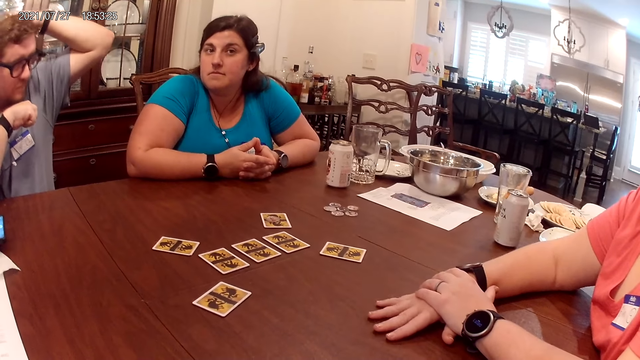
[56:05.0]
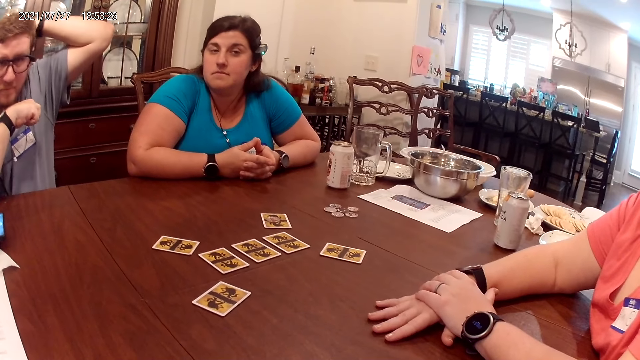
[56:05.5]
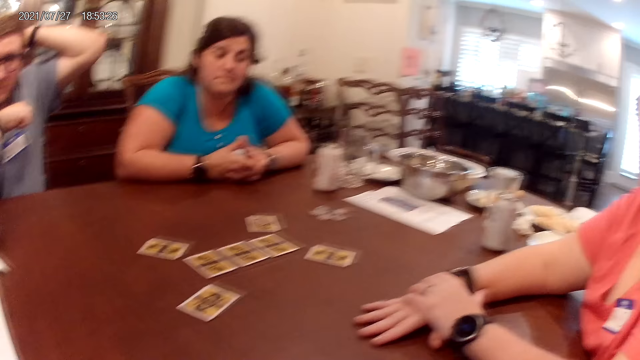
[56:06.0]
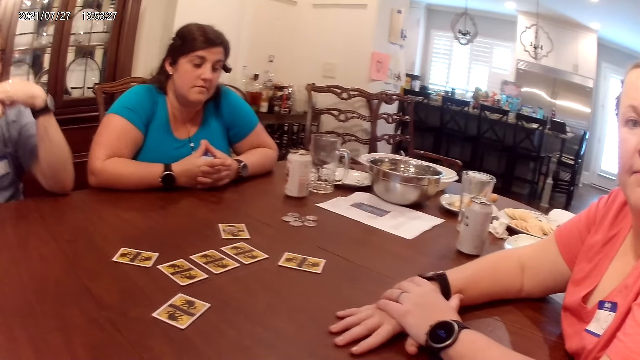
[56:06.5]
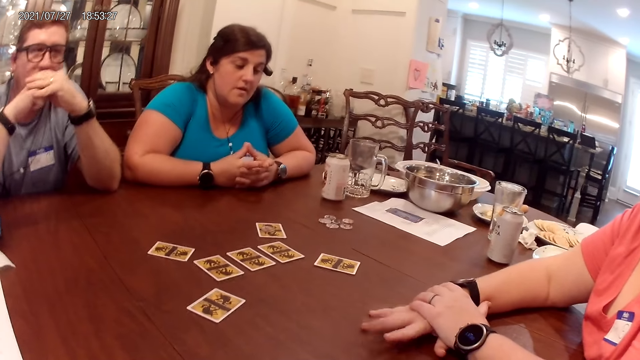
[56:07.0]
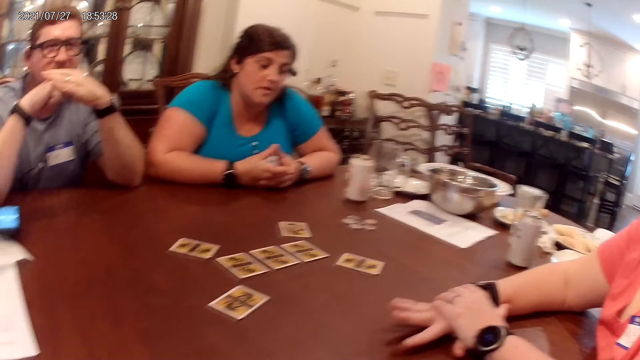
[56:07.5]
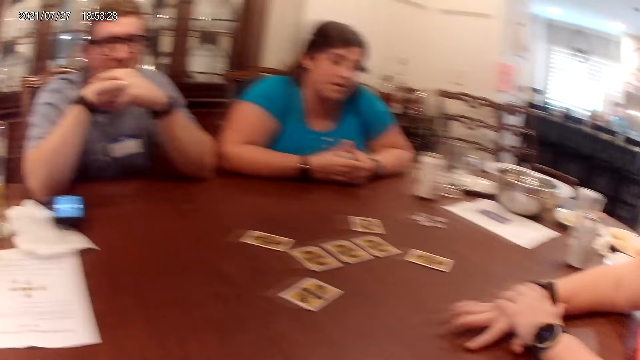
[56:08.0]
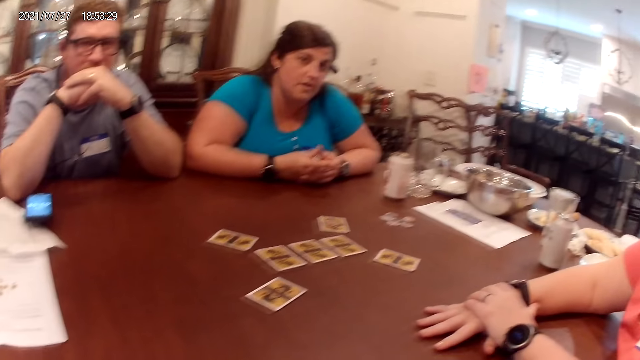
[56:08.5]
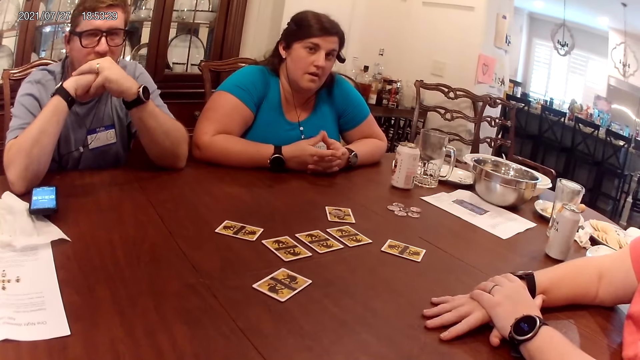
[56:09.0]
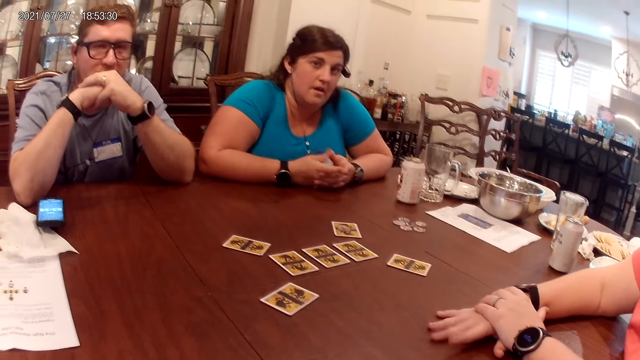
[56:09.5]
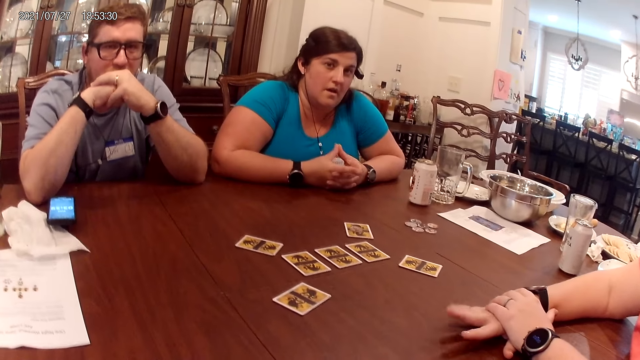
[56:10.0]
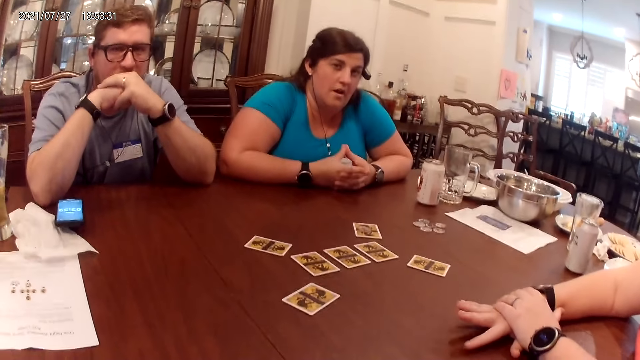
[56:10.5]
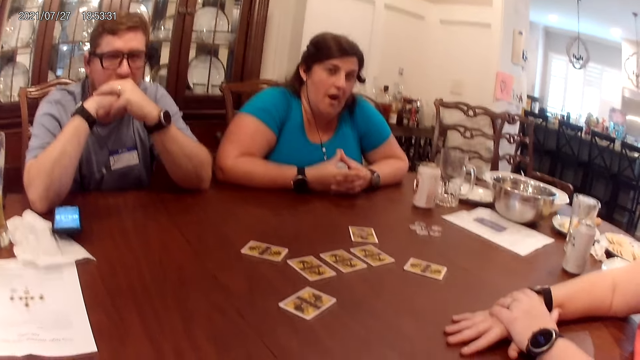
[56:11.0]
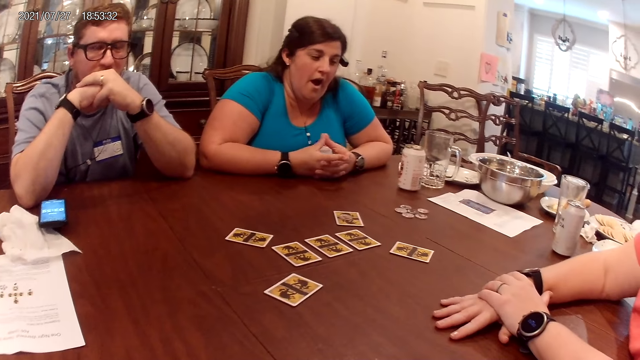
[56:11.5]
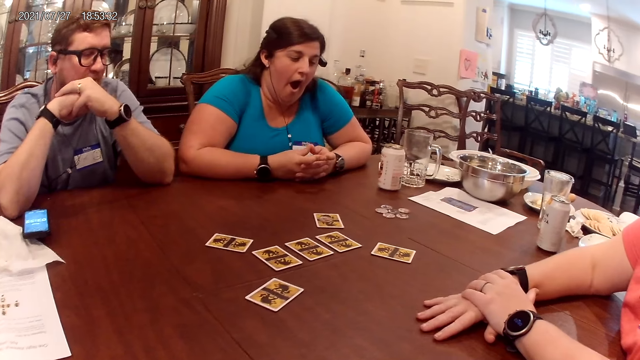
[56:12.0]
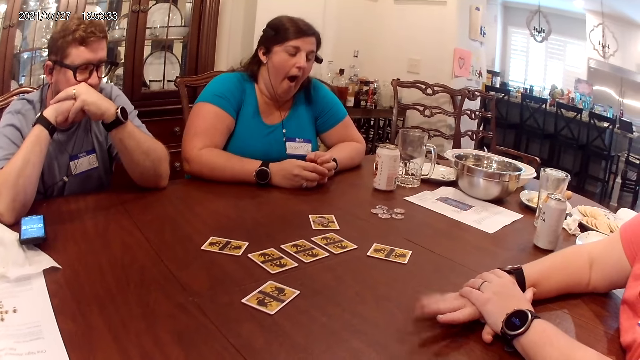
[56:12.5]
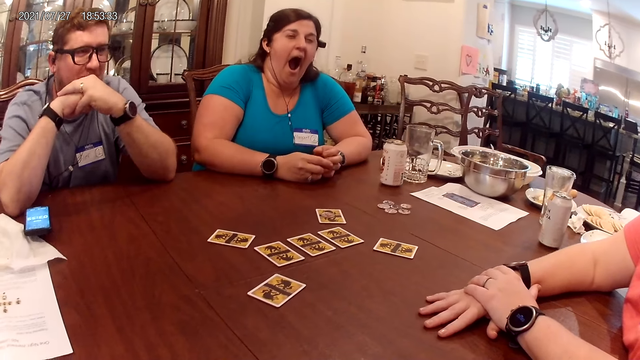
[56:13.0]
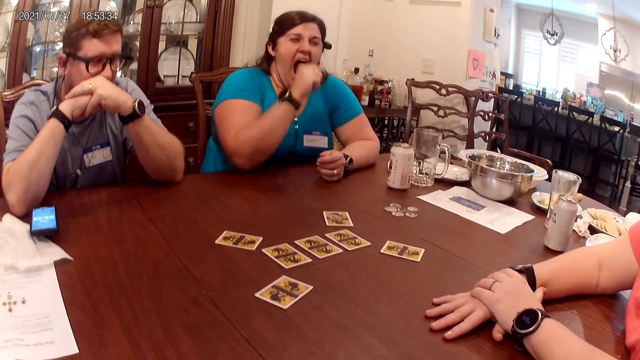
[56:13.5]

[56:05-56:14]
A man touches the hair.

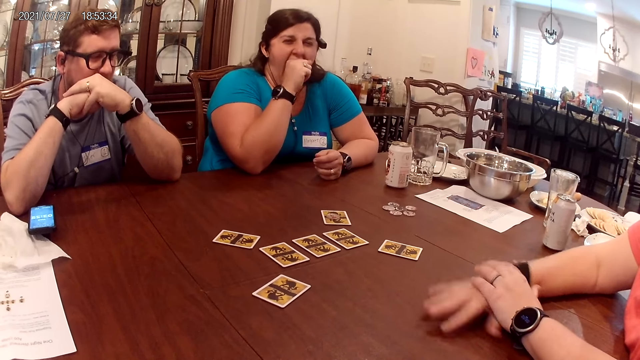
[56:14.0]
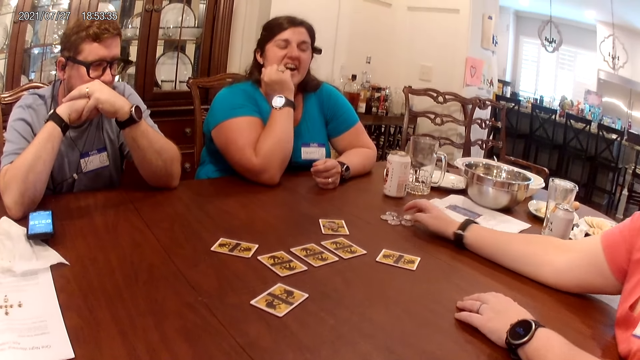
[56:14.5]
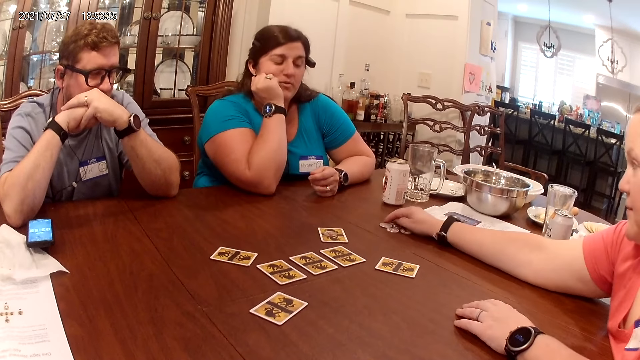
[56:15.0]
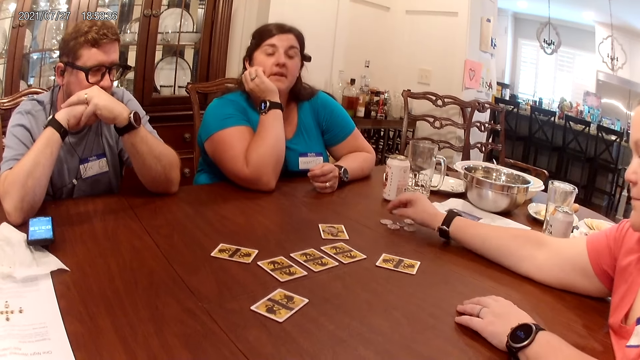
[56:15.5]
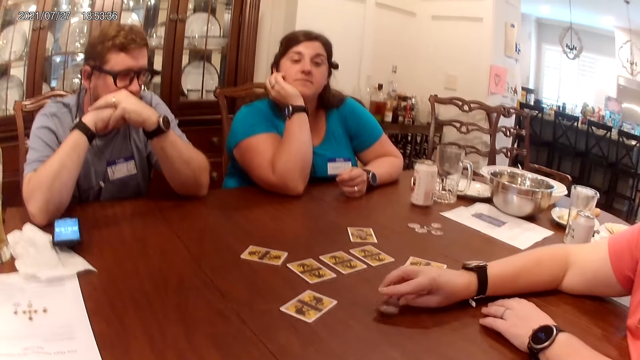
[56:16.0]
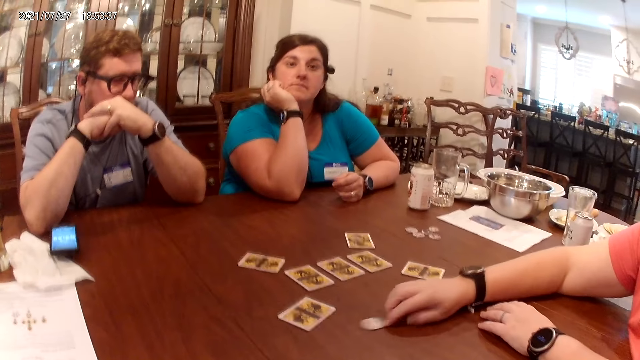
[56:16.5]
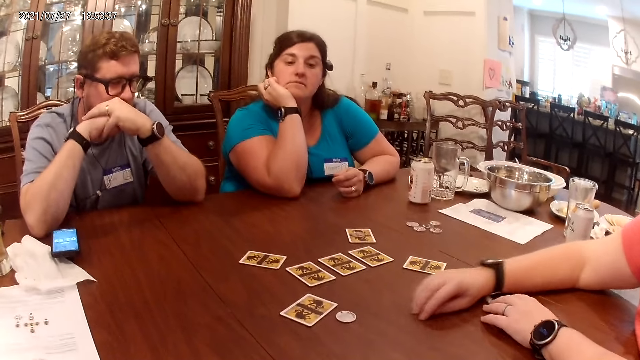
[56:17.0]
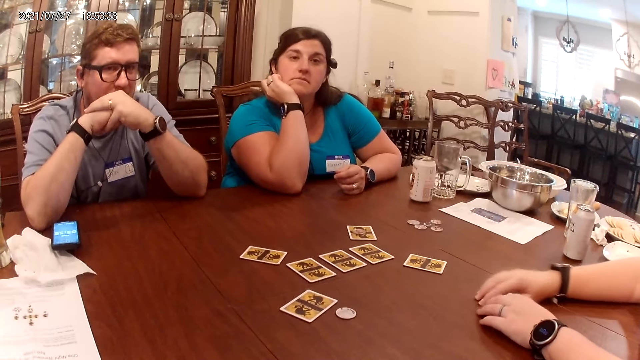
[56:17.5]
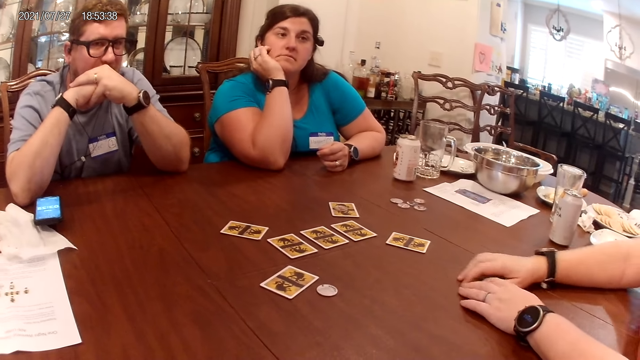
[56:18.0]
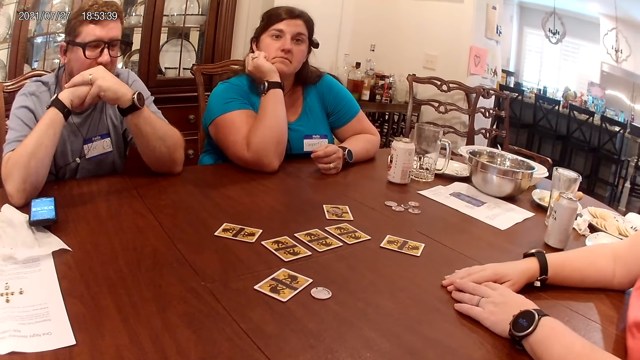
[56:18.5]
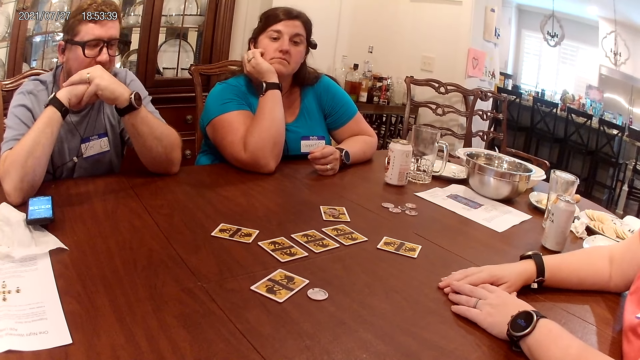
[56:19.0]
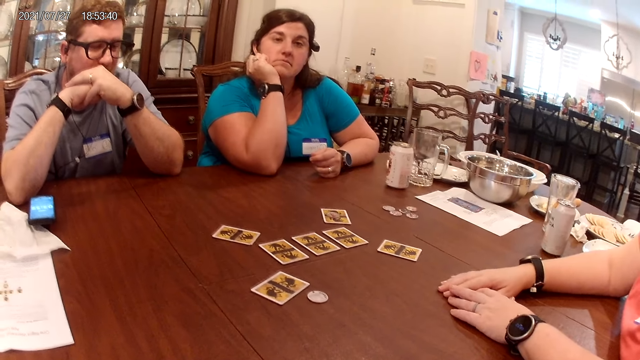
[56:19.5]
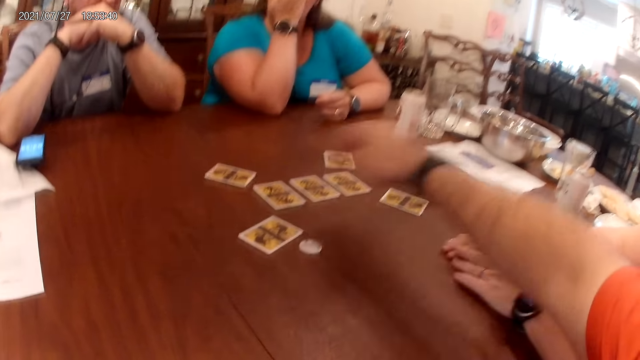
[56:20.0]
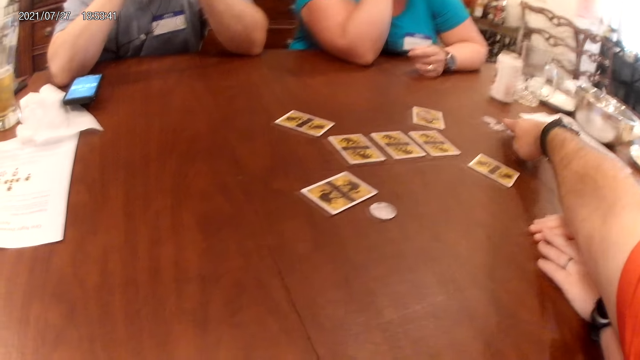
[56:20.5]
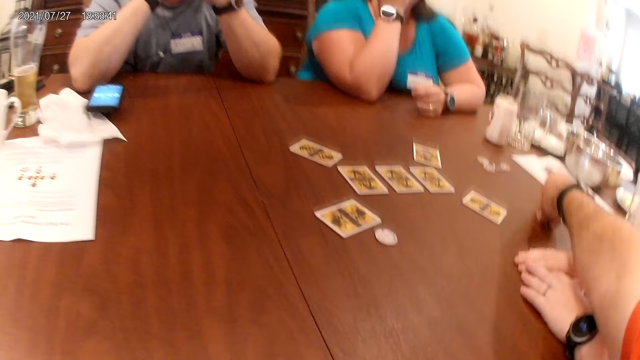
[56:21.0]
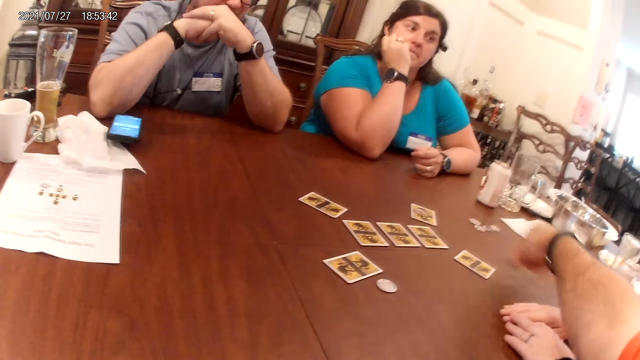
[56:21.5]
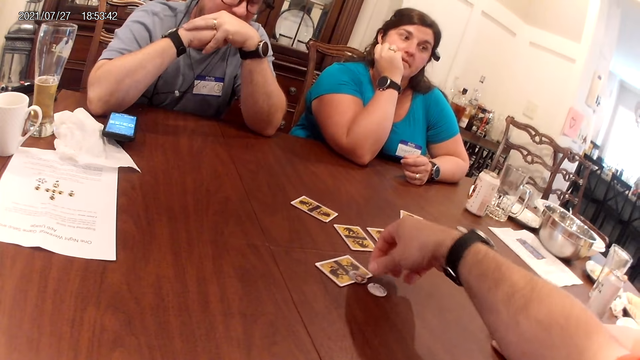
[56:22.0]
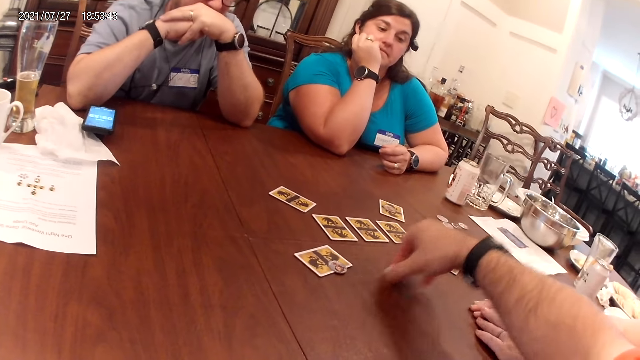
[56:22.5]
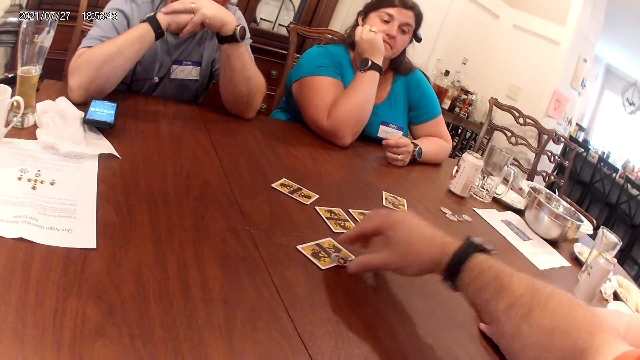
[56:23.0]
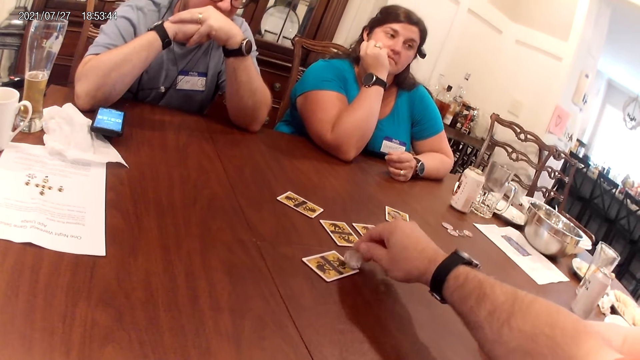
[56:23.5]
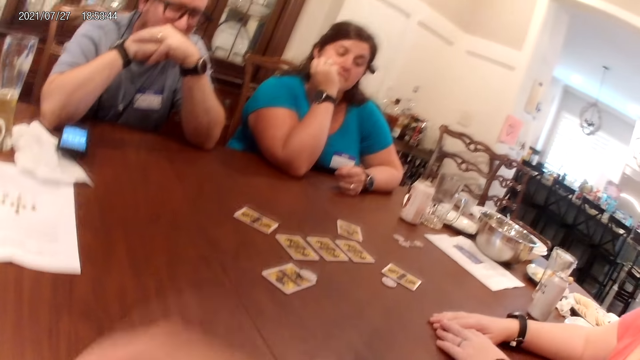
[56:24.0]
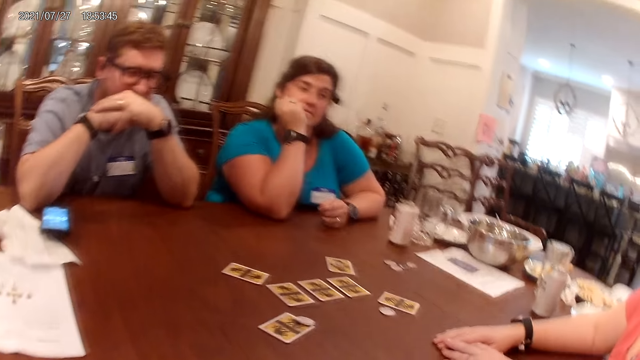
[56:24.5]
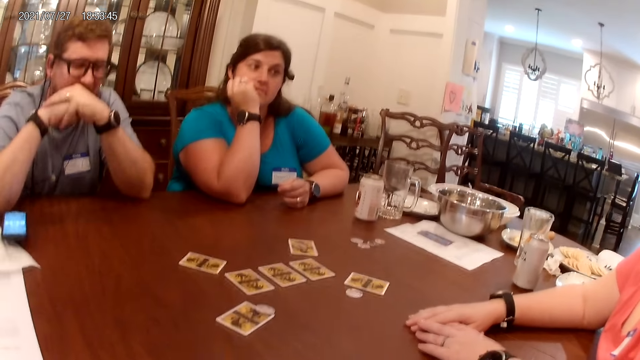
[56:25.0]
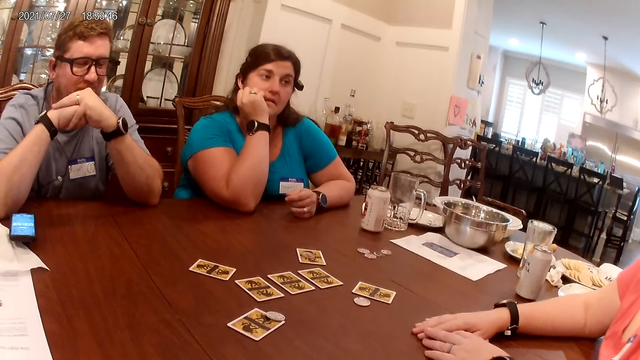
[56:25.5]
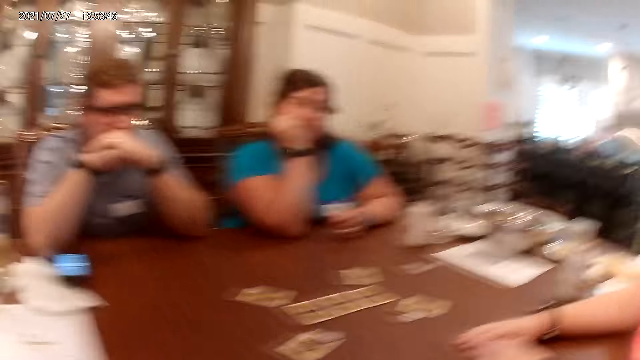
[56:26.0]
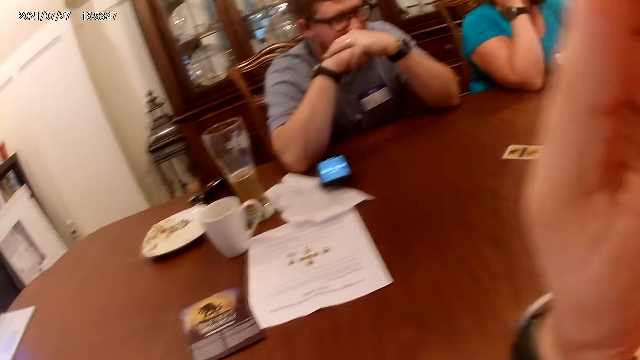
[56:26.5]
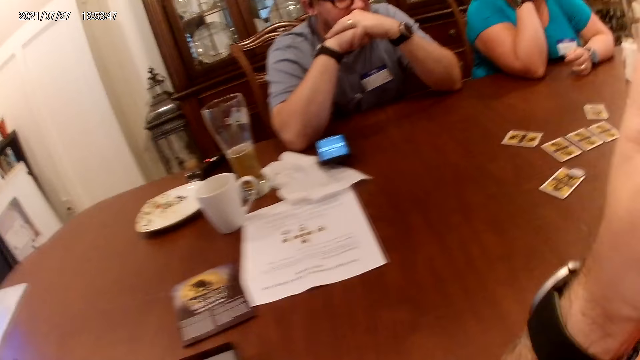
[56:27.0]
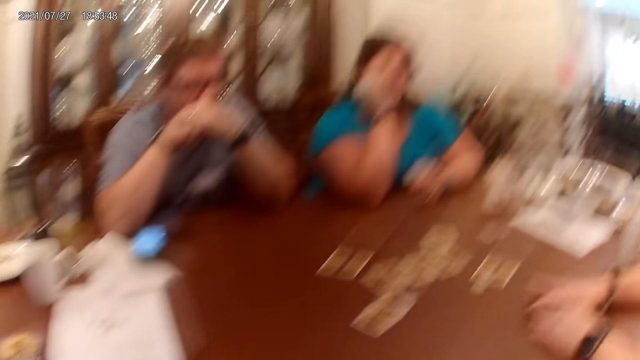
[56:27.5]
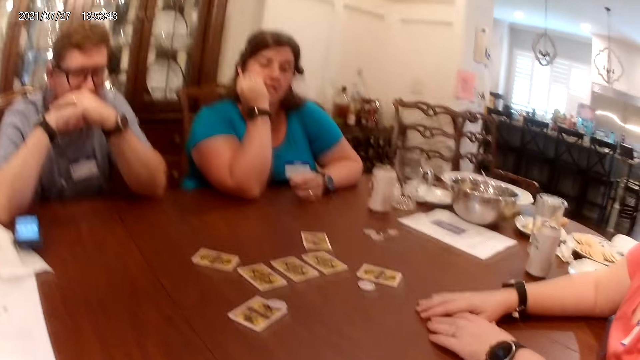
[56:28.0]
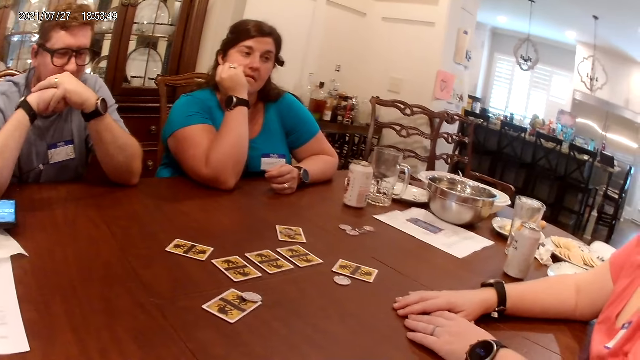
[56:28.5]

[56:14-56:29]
A woman repositions a game piece or coin on the table with her right hand. She picks the coin. The camera wearer repositions the game pieces or coin on the table with his right hand. He picks the coin.
